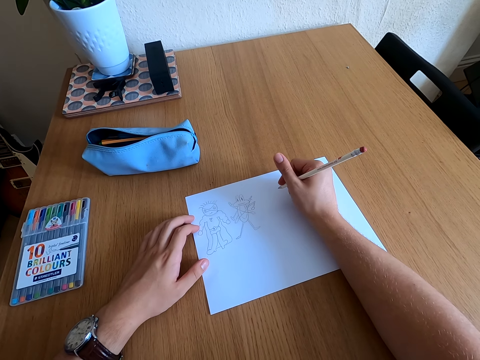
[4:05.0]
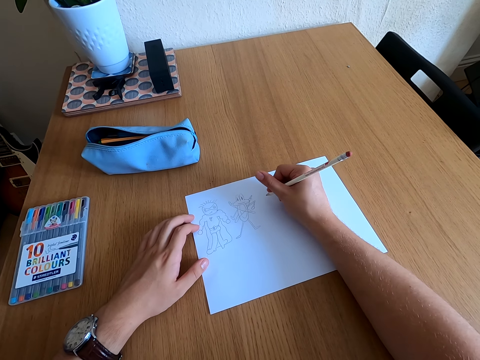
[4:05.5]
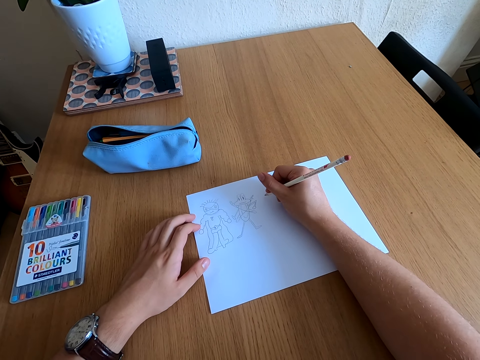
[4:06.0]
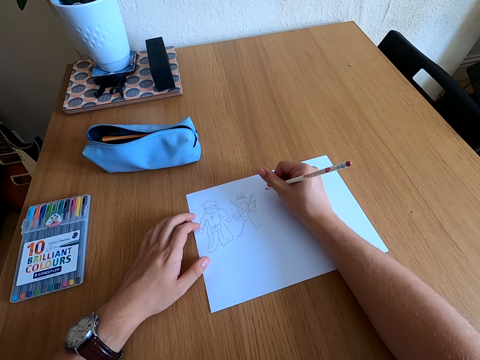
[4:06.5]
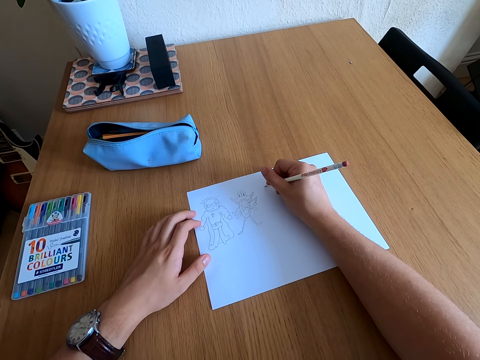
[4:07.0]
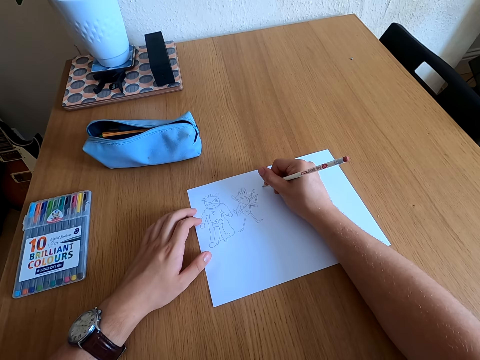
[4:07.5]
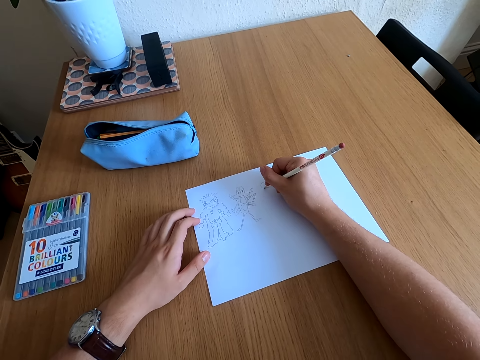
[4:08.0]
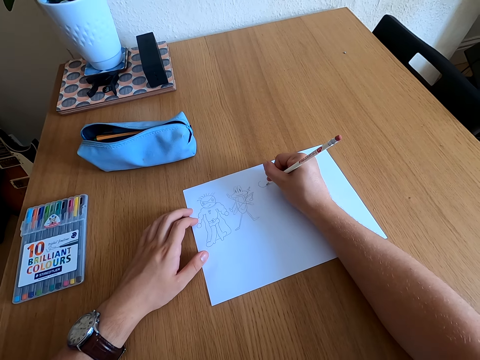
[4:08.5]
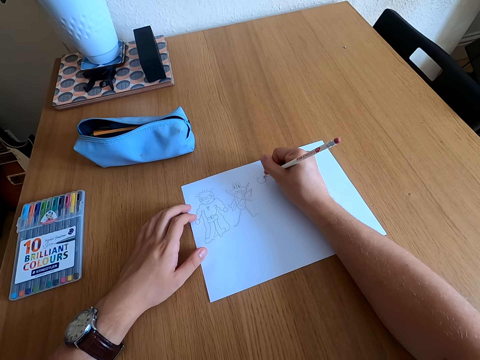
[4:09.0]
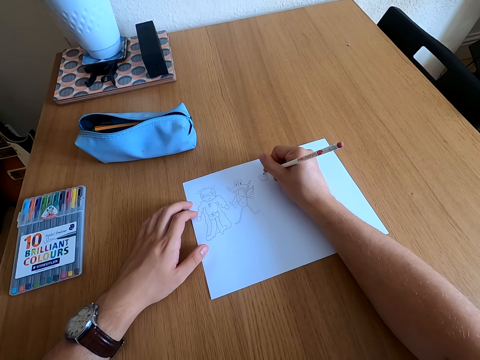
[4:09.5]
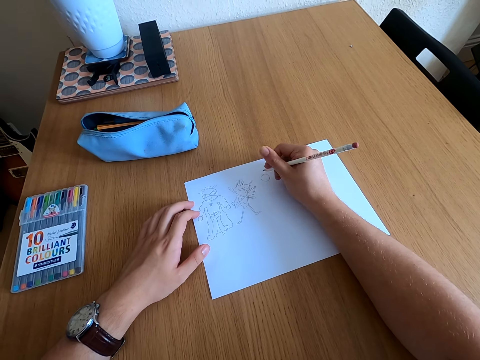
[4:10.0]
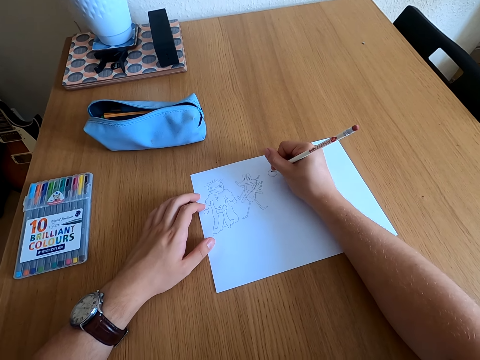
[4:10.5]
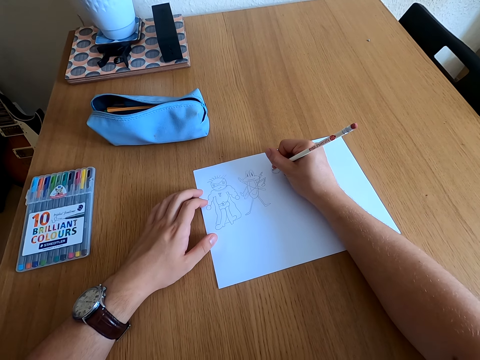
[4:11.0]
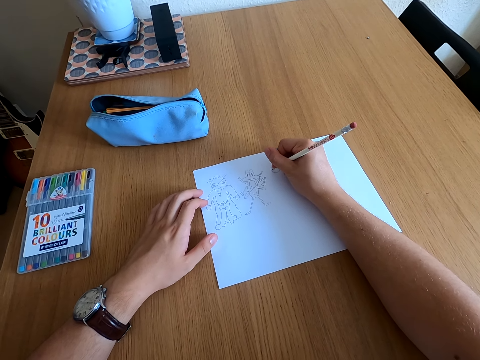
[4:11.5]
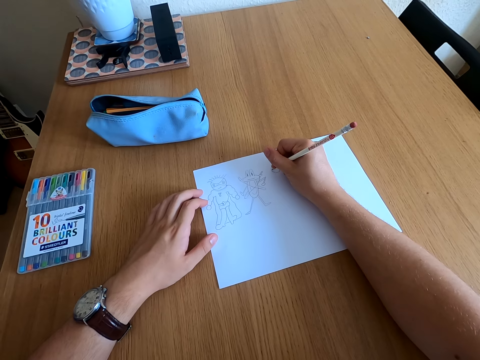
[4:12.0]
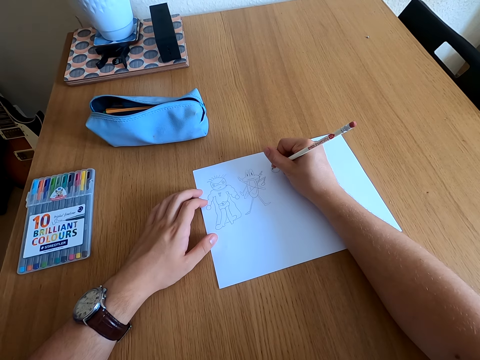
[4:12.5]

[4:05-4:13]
The camera wearer draws on a paper.

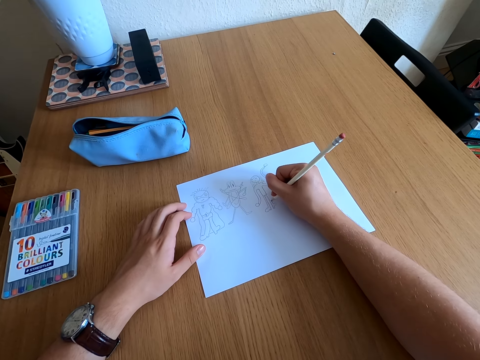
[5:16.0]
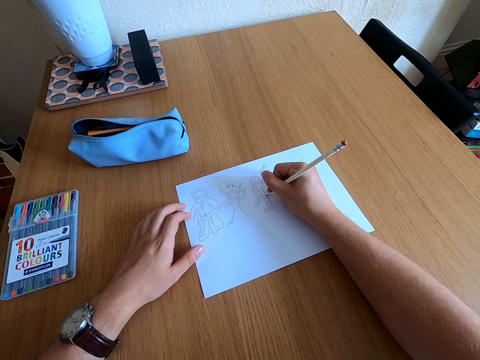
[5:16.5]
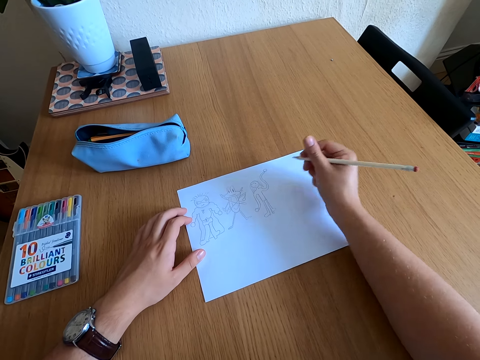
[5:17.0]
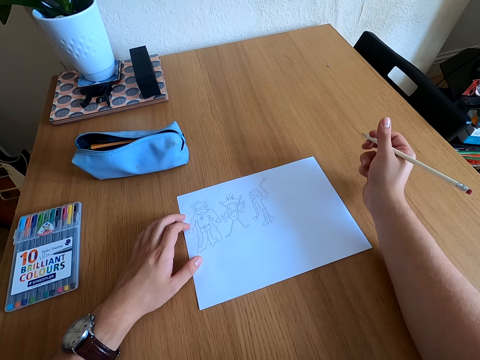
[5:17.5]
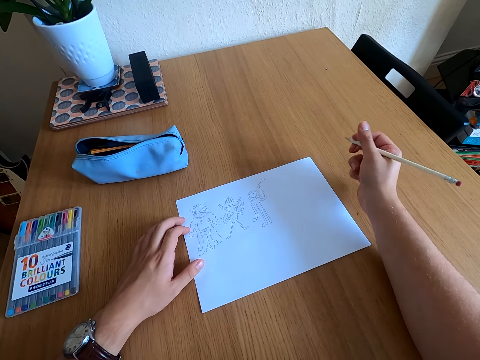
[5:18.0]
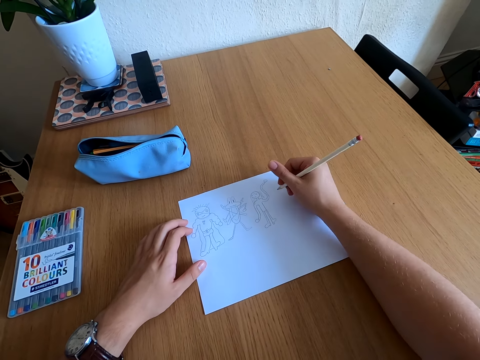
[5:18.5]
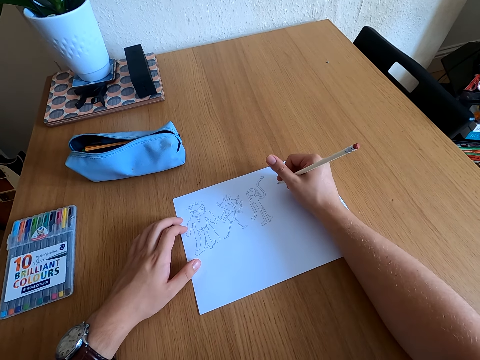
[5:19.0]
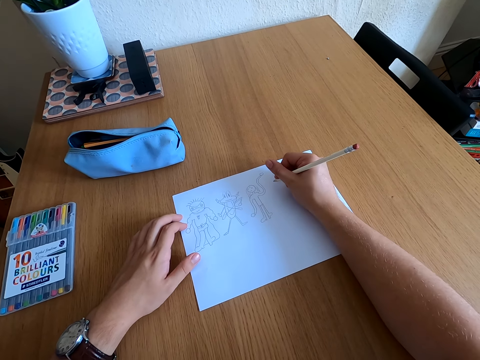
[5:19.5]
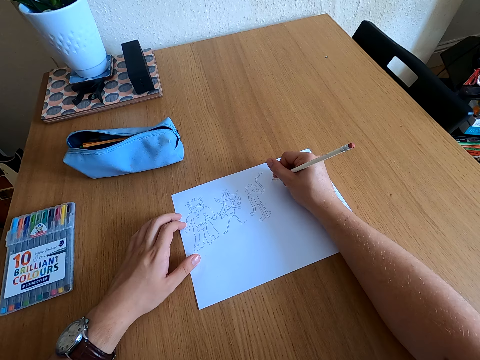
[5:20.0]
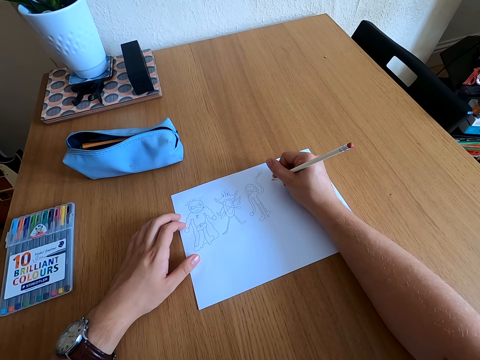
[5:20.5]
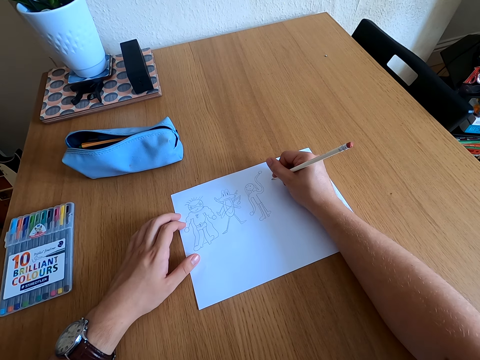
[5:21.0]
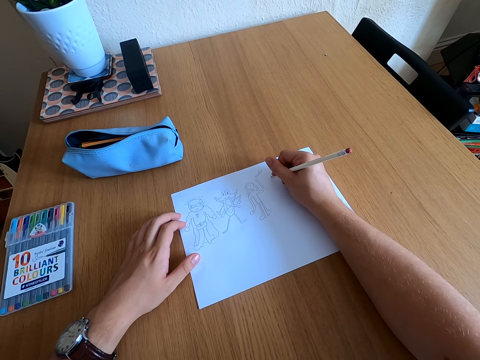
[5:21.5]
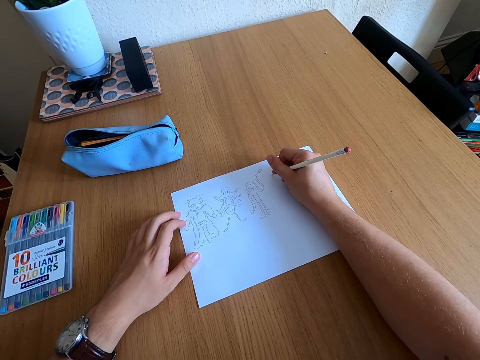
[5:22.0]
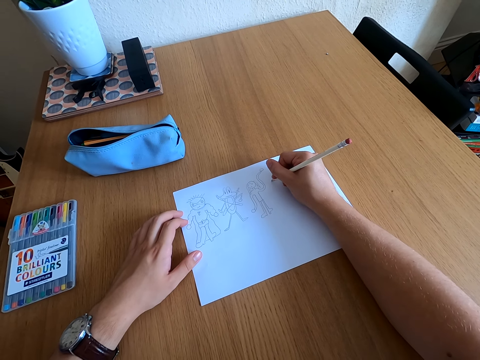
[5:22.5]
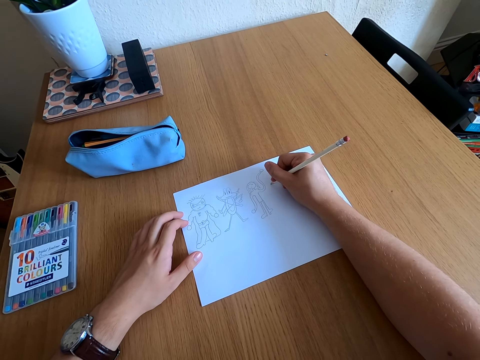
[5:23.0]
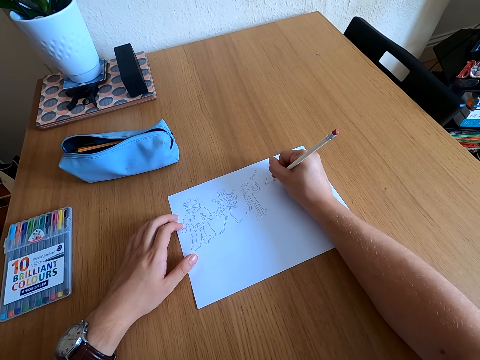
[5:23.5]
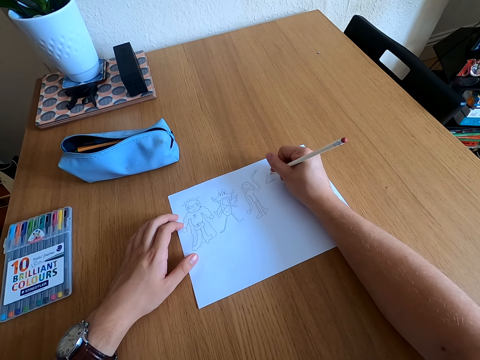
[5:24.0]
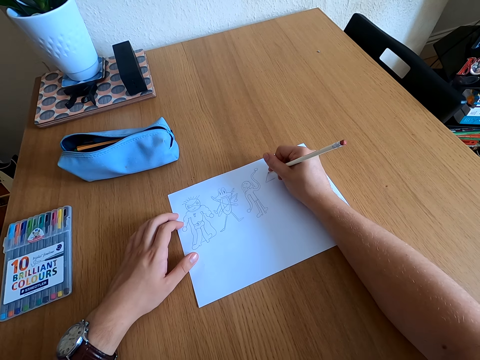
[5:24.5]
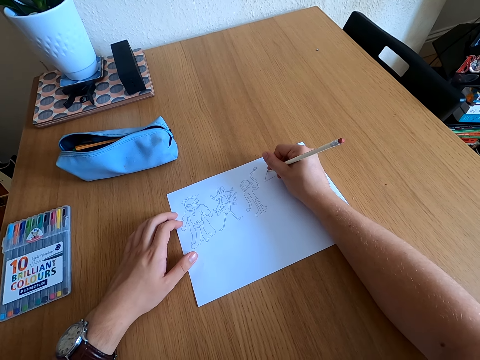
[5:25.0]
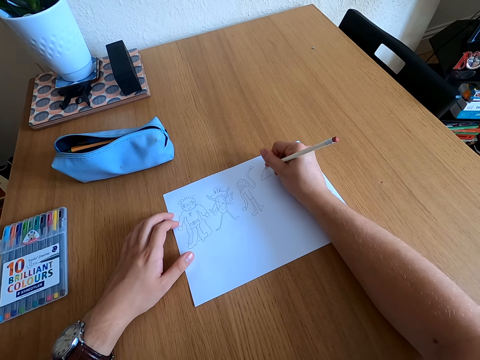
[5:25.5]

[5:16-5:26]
The camera wearer looks at the drawing. They draw on a paper.

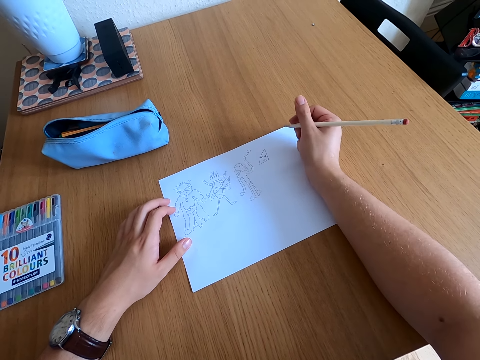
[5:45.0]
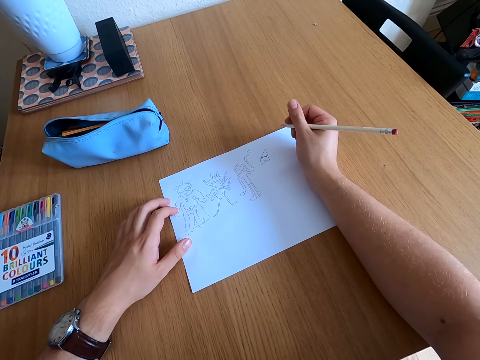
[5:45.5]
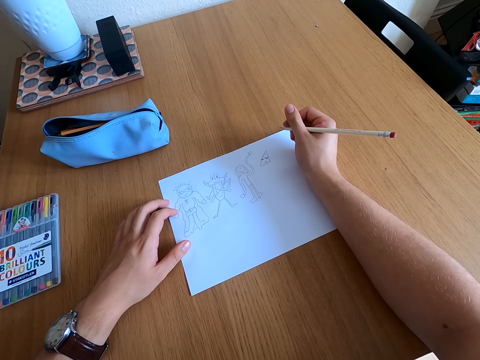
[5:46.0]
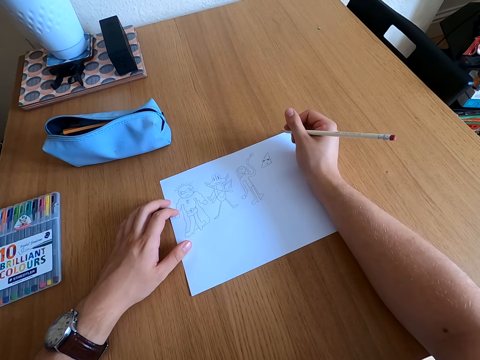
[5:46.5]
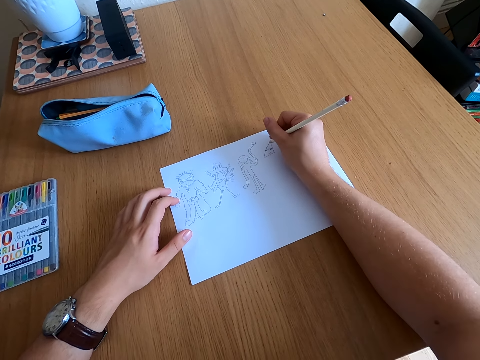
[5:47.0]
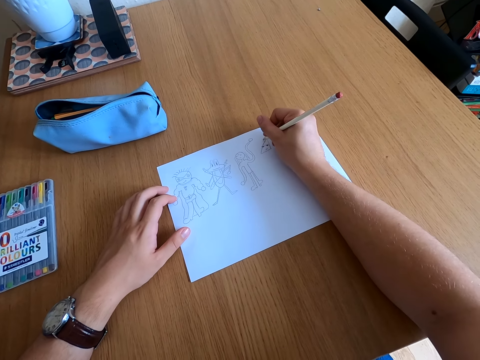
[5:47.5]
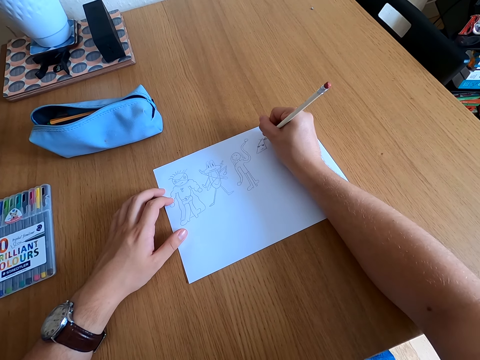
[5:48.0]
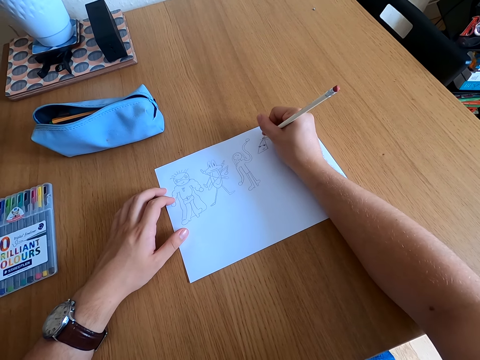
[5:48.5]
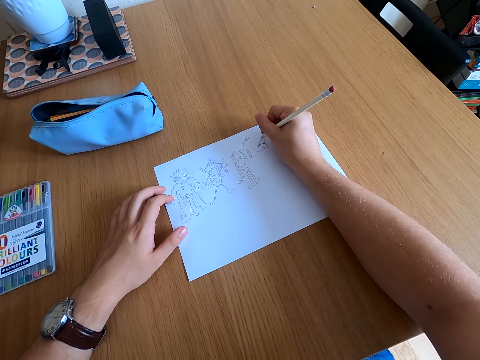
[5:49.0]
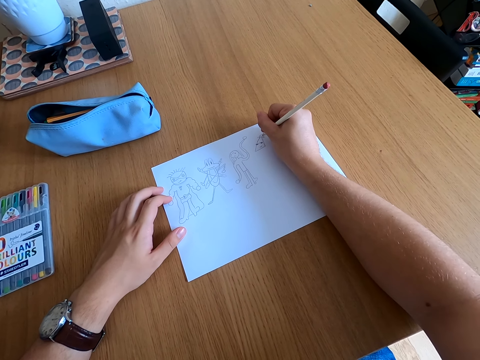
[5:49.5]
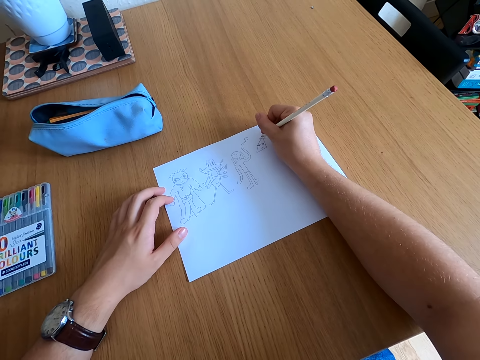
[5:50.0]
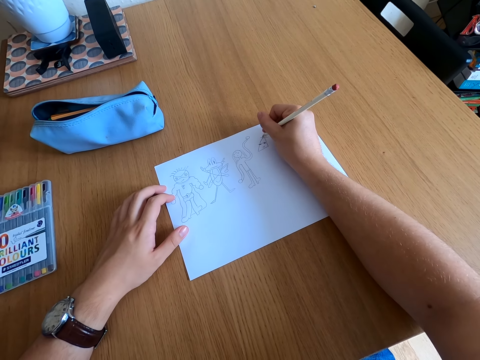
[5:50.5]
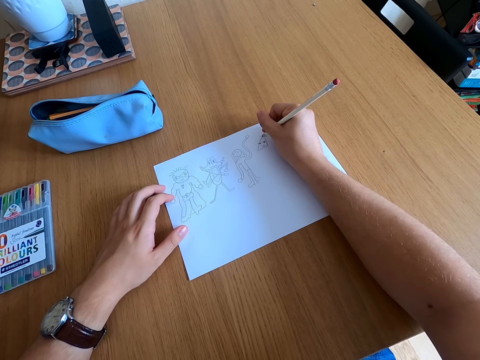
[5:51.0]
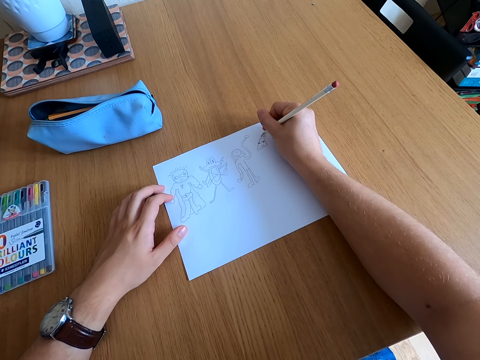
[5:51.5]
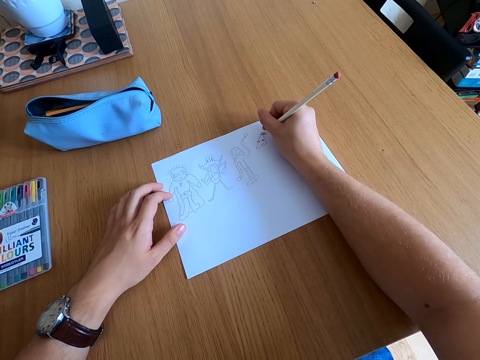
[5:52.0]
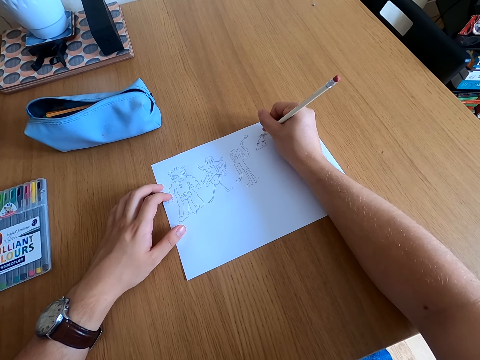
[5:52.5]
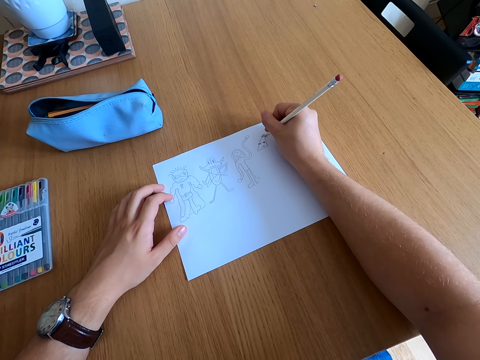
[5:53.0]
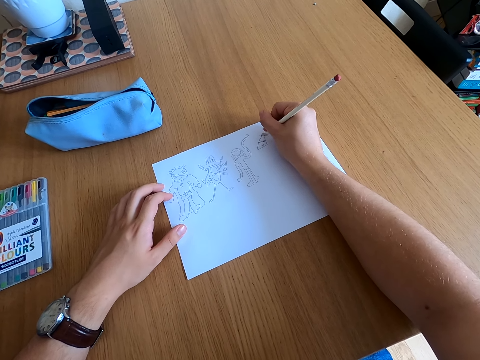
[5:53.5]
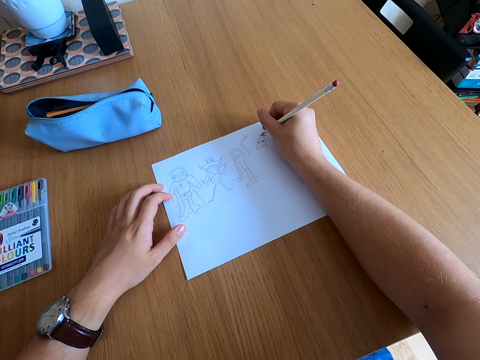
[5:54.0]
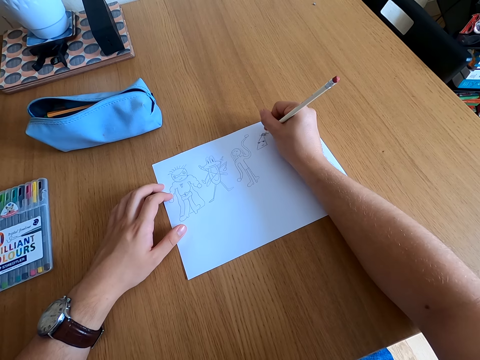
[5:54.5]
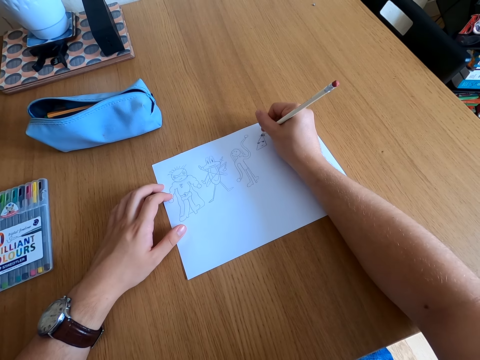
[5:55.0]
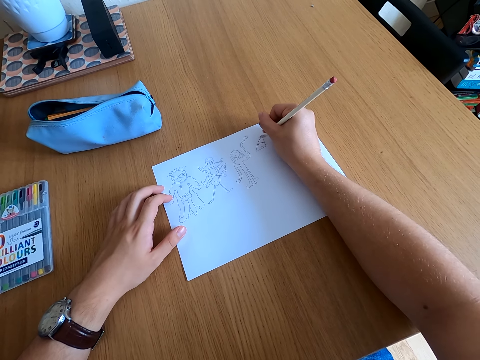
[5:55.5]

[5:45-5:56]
The camera wearer sighs.
